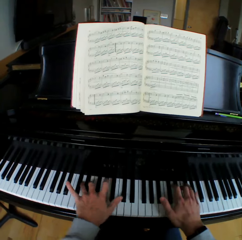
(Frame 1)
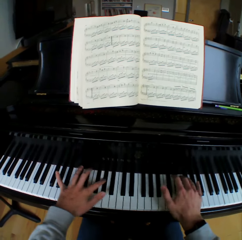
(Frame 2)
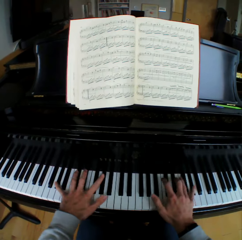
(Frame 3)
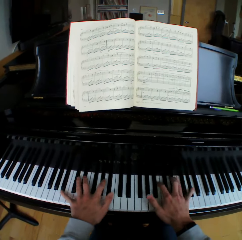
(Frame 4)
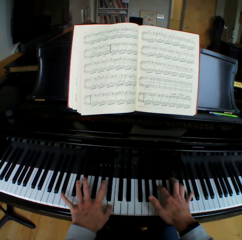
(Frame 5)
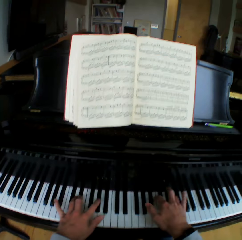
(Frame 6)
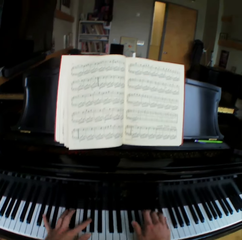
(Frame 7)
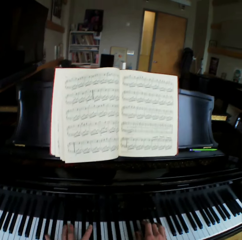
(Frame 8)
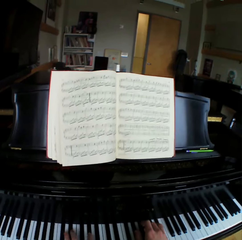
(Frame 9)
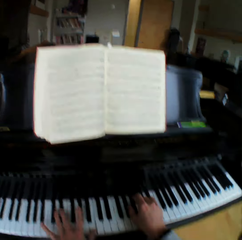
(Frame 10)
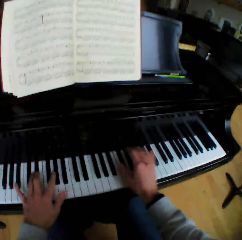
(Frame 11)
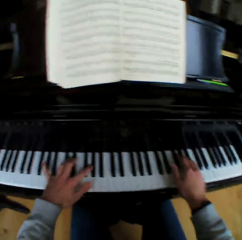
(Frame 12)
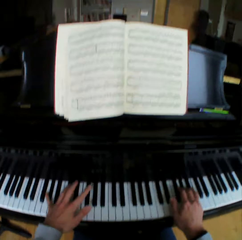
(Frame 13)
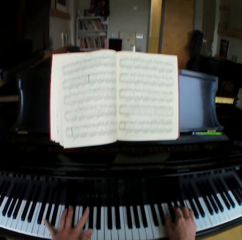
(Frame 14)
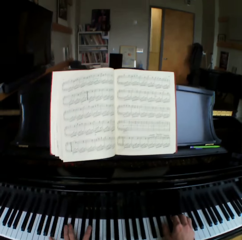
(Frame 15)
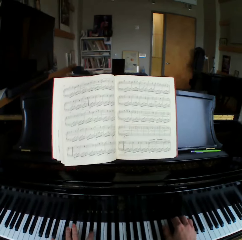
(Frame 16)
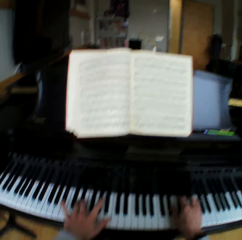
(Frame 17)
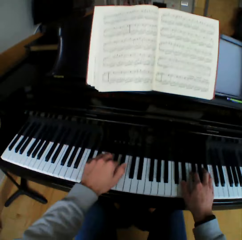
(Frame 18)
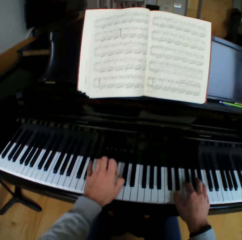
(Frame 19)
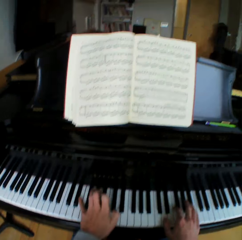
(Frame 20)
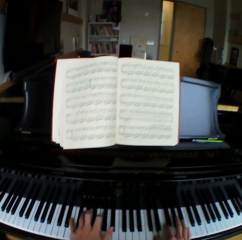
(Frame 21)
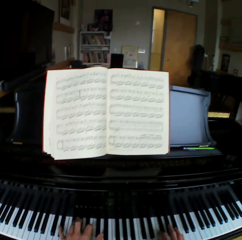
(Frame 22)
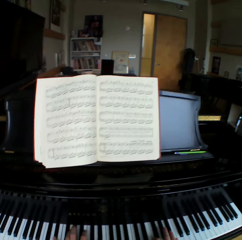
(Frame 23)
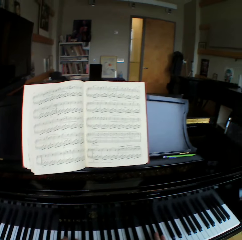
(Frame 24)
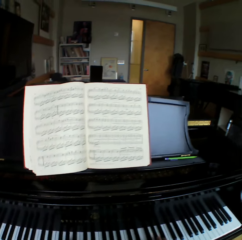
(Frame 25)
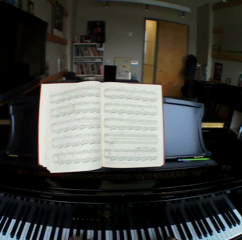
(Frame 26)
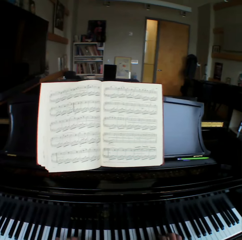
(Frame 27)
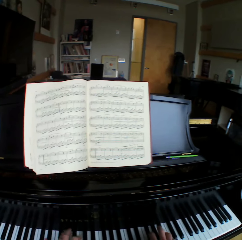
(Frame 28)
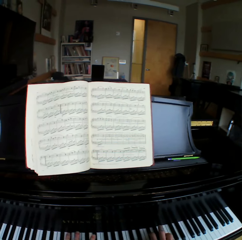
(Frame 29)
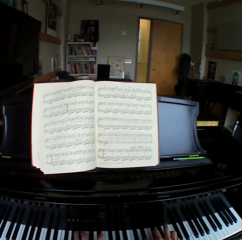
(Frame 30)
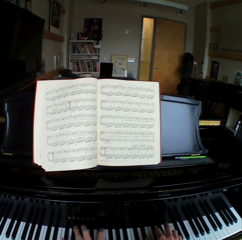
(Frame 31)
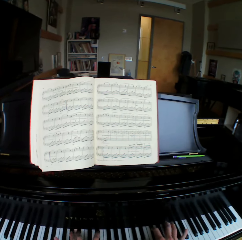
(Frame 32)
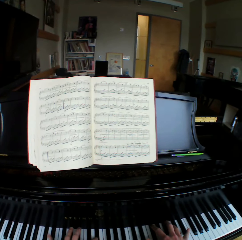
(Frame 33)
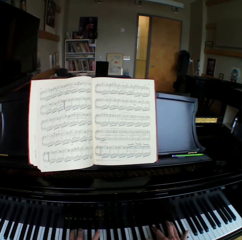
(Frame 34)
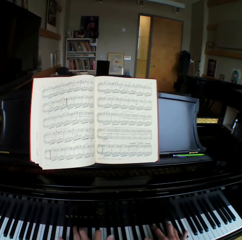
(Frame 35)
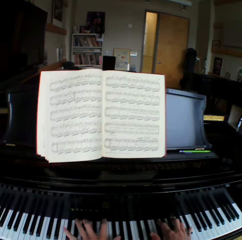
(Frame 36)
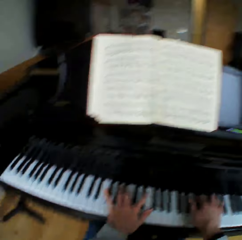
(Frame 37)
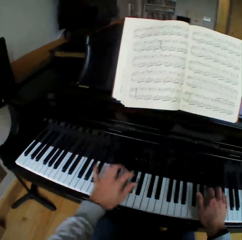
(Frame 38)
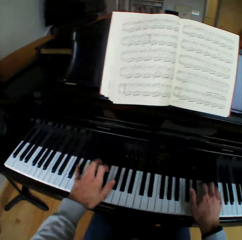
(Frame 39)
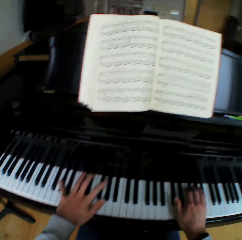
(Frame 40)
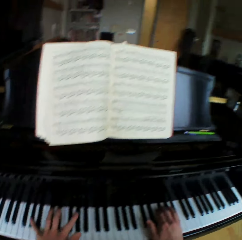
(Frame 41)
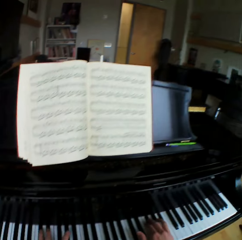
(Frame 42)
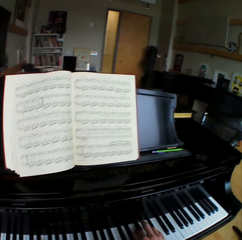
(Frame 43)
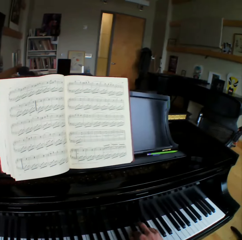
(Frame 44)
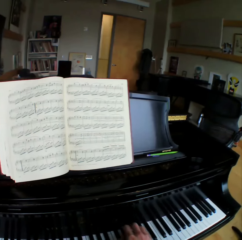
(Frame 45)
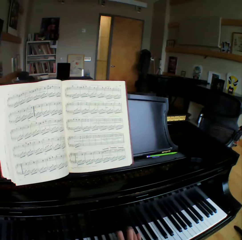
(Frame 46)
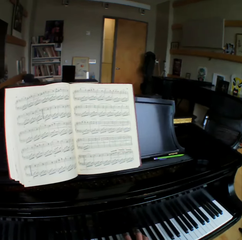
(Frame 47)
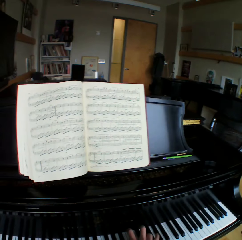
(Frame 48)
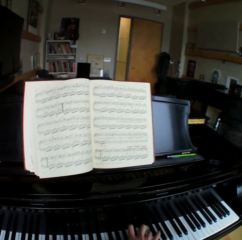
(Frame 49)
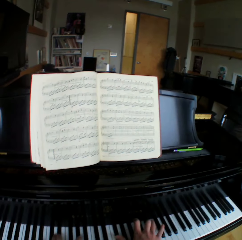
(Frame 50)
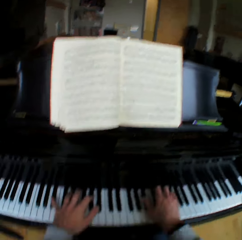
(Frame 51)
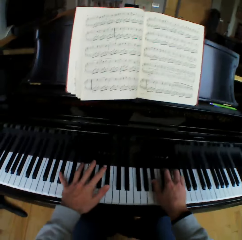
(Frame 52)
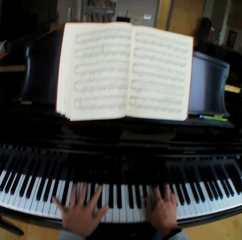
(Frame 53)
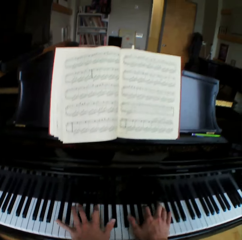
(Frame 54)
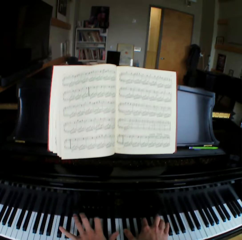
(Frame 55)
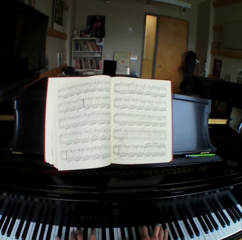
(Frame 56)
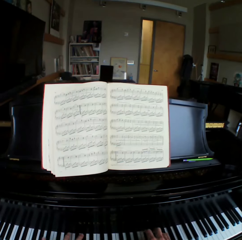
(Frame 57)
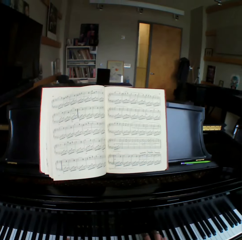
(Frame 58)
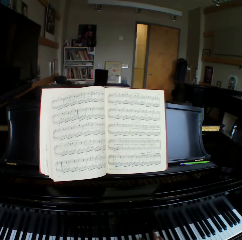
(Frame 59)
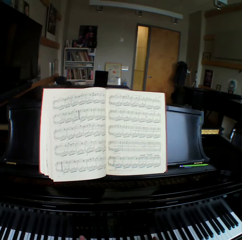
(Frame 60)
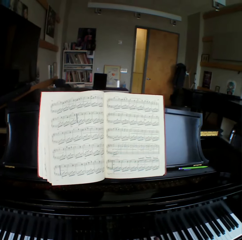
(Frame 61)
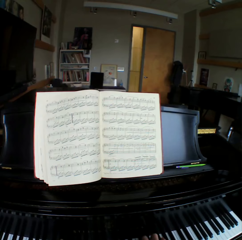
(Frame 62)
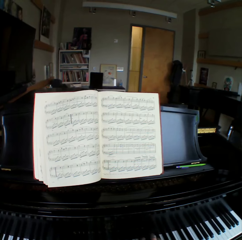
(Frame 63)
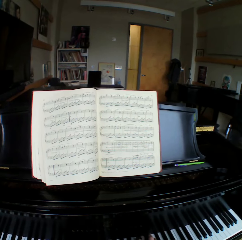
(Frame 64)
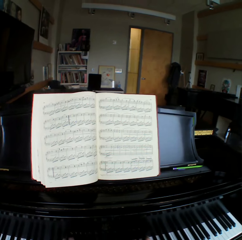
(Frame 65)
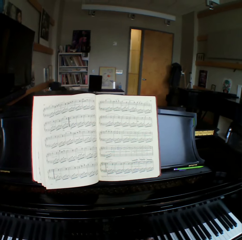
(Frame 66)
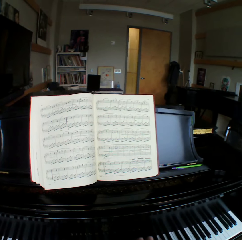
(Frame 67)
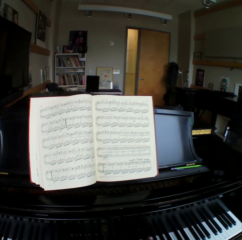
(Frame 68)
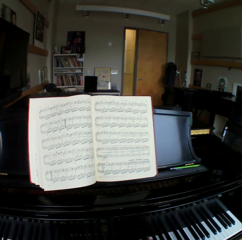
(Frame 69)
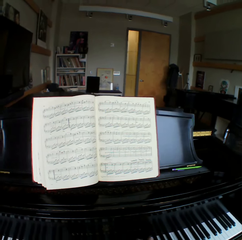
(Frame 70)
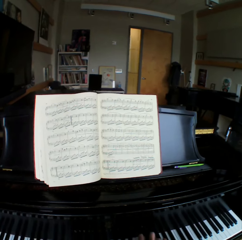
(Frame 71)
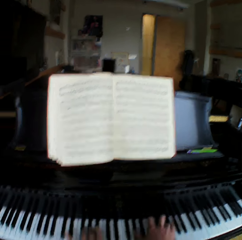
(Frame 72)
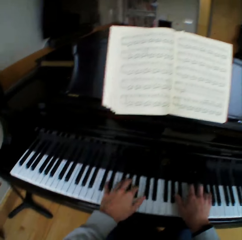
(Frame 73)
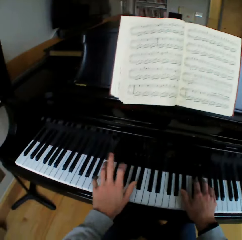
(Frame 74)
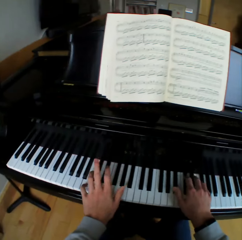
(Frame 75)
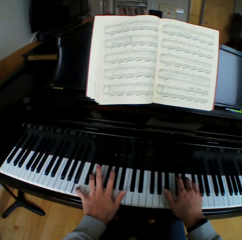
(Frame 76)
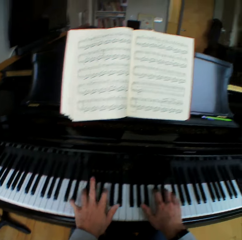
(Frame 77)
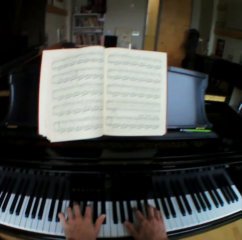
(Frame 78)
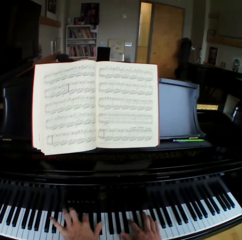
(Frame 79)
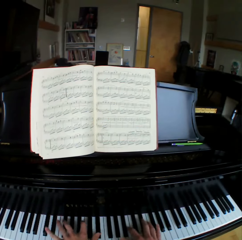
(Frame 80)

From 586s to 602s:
The camera wearer moves his body. He looks at the hymn book. He looks at the piano. He looks at the hymn book. He looks at the piano.

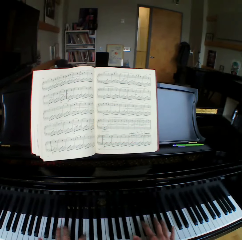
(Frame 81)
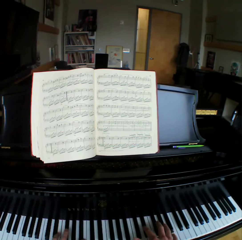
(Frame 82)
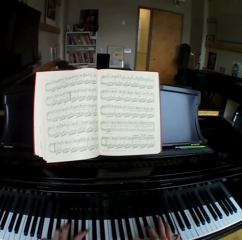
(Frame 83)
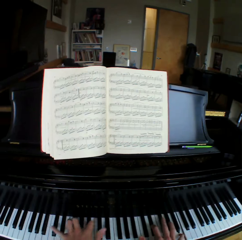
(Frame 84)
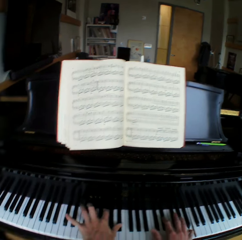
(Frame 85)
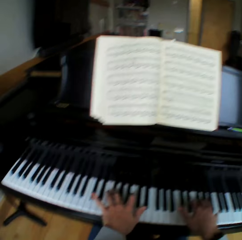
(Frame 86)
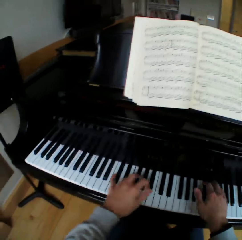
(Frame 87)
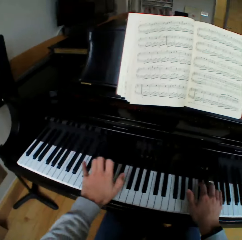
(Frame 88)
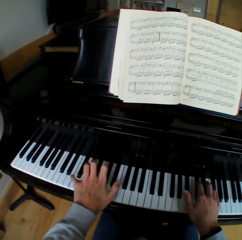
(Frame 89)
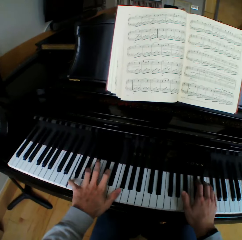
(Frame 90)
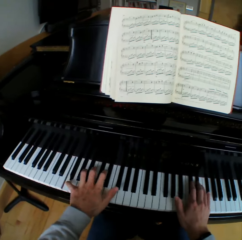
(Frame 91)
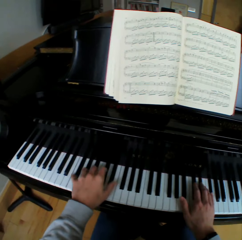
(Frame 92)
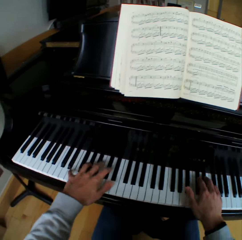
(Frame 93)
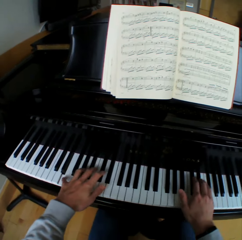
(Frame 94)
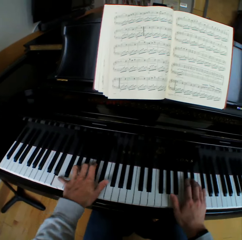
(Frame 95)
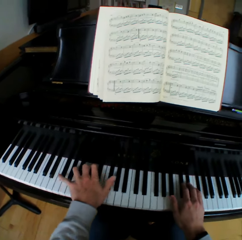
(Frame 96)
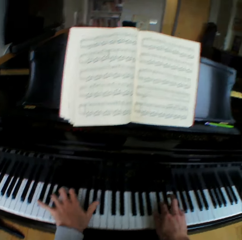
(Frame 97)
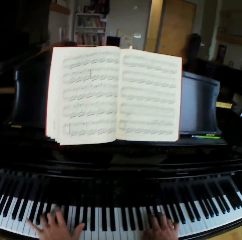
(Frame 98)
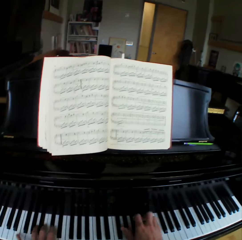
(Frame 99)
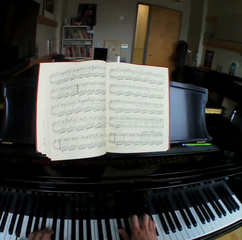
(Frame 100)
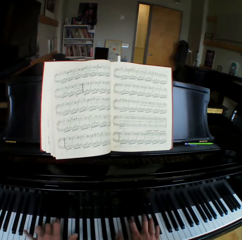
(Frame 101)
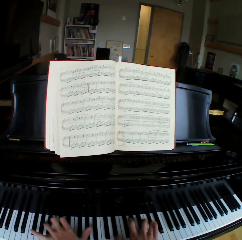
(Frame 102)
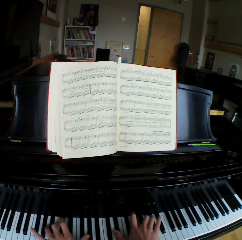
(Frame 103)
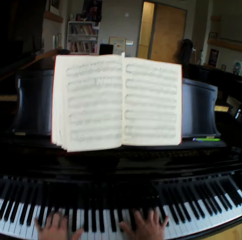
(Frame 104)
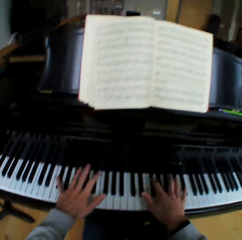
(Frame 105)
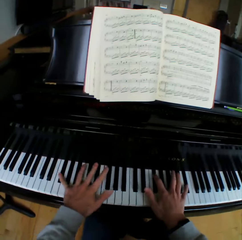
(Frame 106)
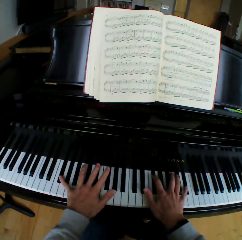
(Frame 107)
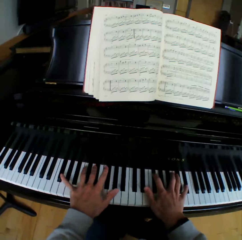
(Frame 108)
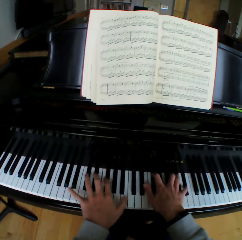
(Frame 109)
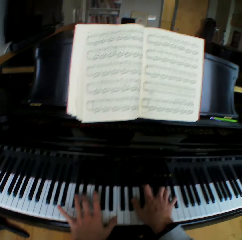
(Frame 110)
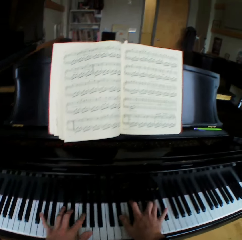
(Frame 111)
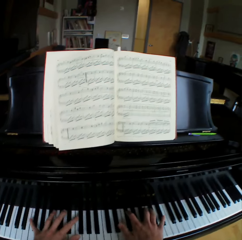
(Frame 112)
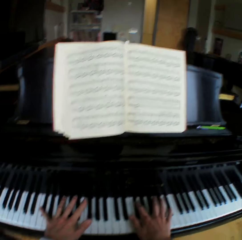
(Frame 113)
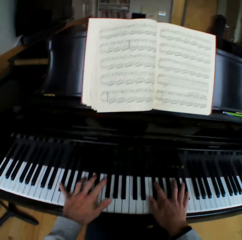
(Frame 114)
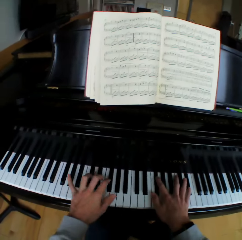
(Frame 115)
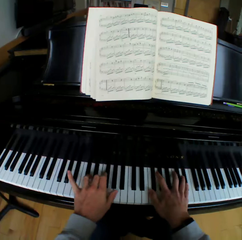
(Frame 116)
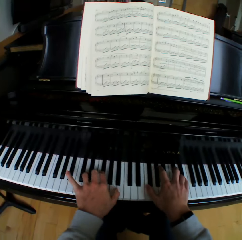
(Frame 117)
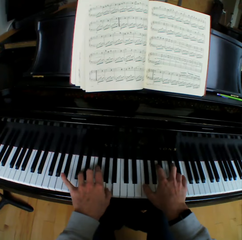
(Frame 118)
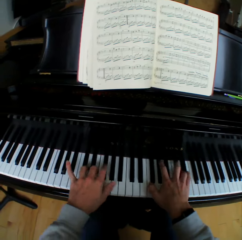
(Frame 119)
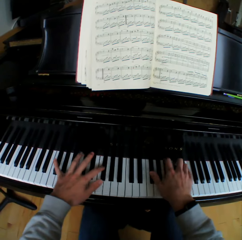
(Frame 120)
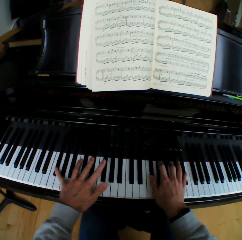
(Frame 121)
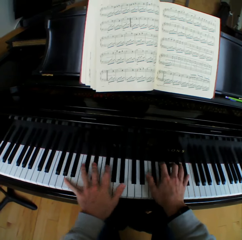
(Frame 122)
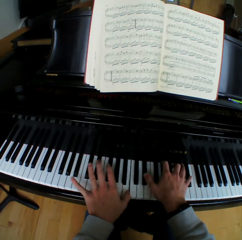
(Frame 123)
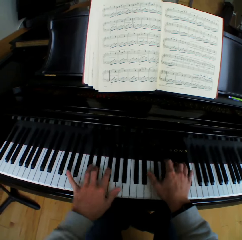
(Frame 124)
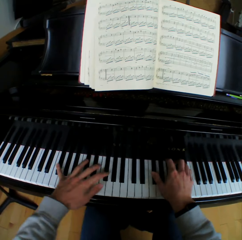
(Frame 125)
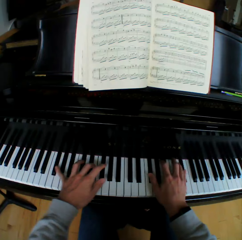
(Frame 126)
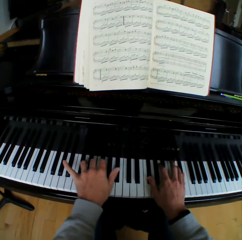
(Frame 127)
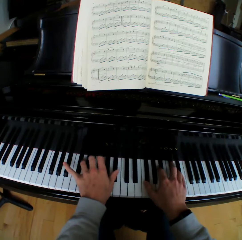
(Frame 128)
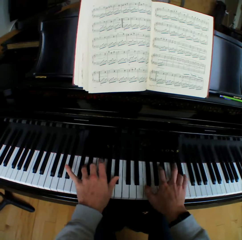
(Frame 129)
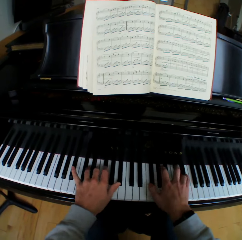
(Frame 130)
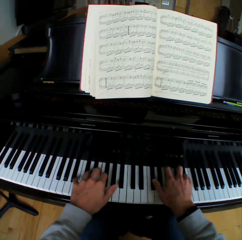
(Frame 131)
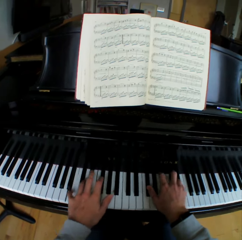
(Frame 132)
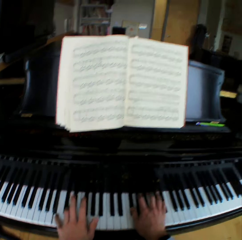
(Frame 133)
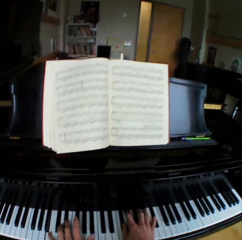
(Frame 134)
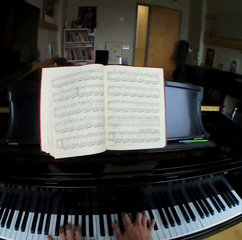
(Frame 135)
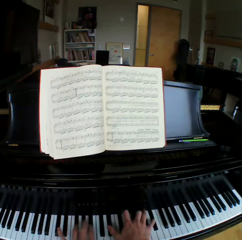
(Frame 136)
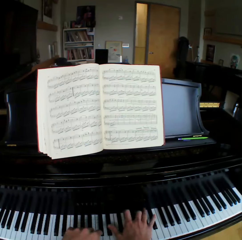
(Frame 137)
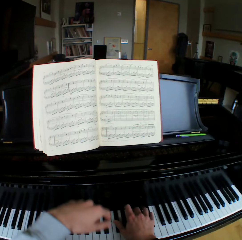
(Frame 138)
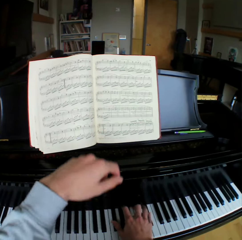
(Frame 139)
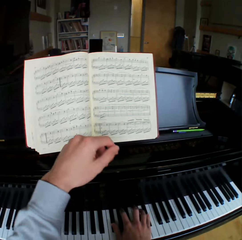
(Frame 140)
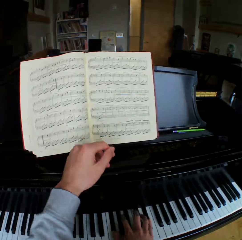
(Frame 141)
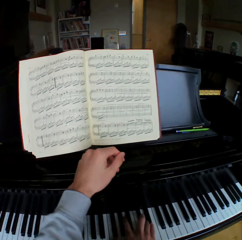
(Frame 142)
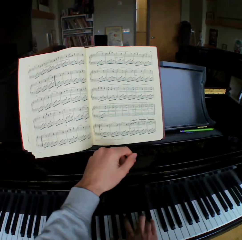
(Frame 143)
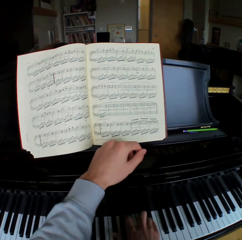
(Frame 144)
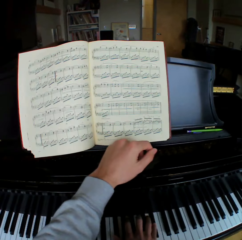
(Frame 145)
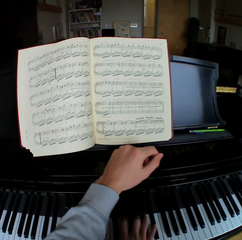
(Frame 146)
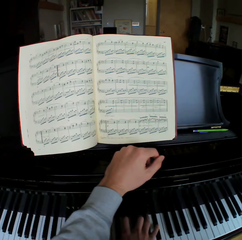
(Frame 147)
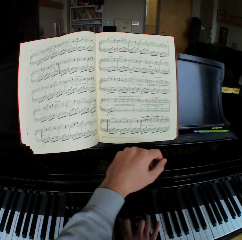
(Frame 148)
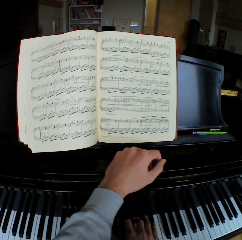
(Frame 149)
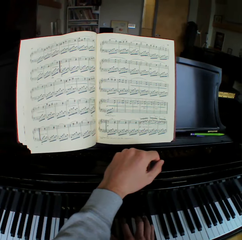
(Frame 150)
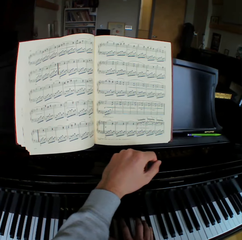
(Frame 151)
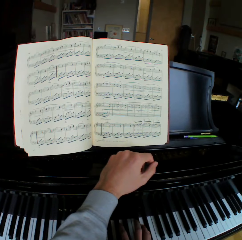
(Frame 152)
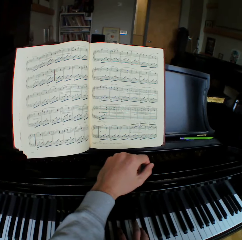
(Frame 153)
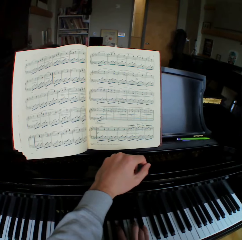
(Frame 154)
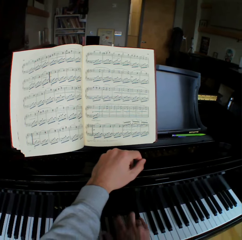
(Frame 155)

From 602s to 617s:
The camera wearer looks at the hymn book. He places his left hand on the piano fall board. He plays the piano with his right hand.
